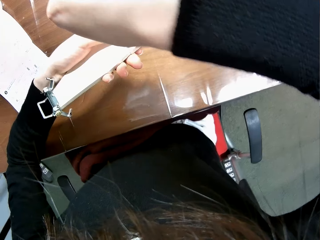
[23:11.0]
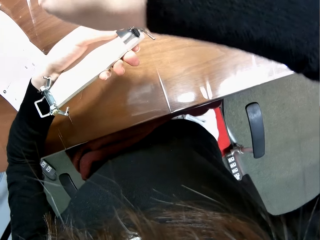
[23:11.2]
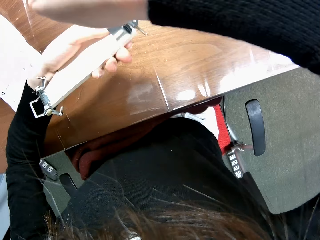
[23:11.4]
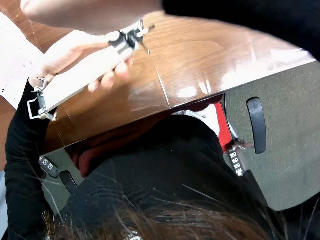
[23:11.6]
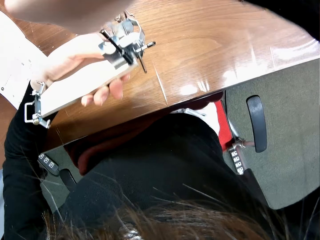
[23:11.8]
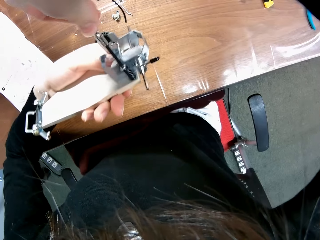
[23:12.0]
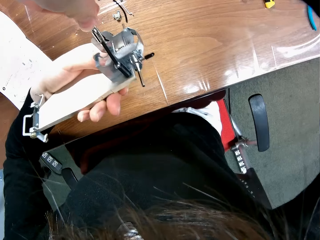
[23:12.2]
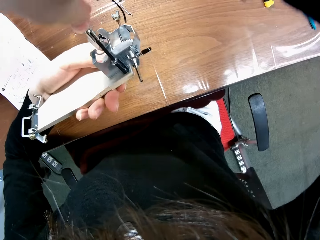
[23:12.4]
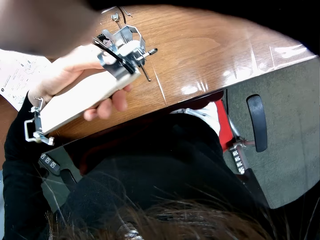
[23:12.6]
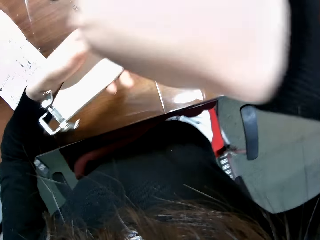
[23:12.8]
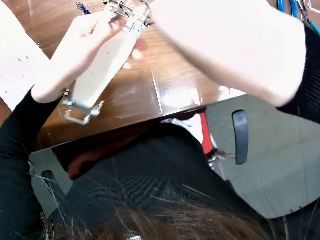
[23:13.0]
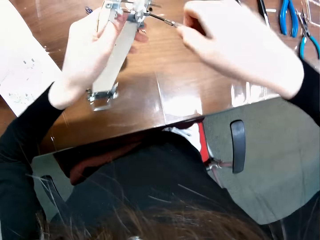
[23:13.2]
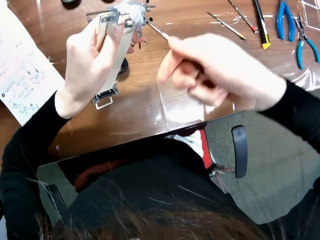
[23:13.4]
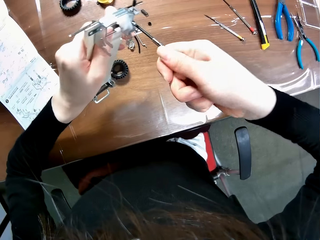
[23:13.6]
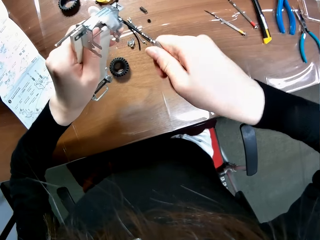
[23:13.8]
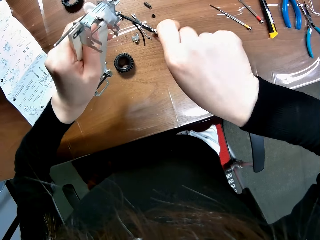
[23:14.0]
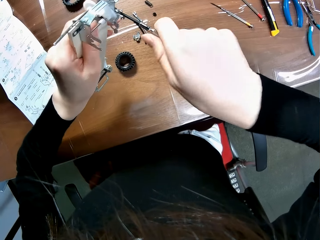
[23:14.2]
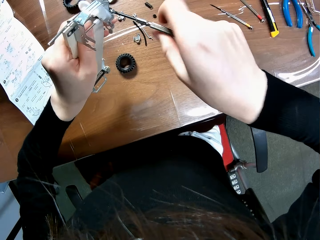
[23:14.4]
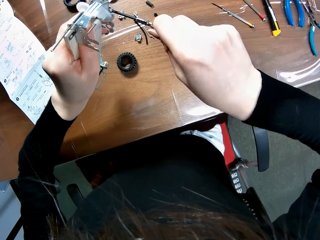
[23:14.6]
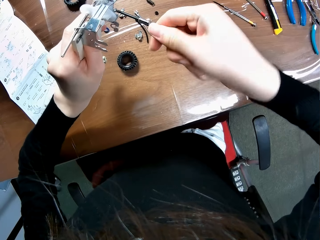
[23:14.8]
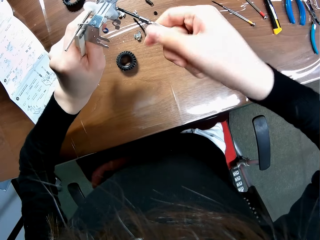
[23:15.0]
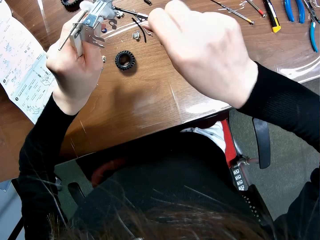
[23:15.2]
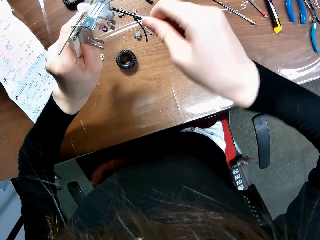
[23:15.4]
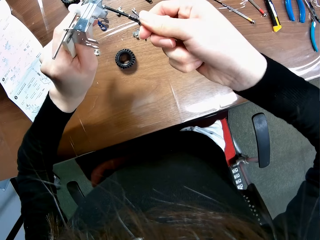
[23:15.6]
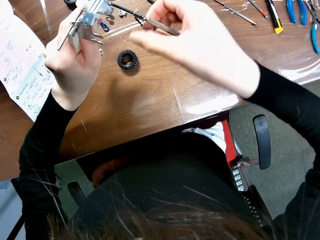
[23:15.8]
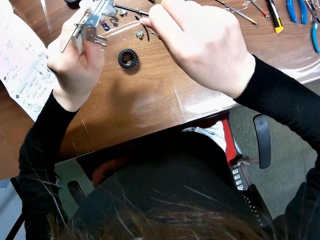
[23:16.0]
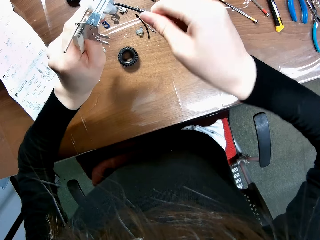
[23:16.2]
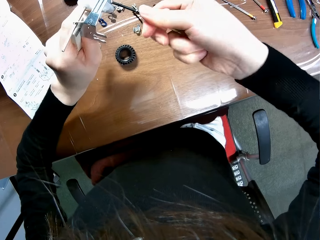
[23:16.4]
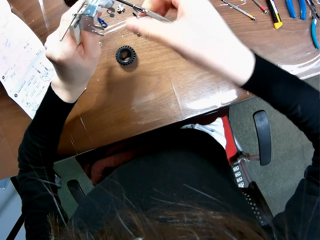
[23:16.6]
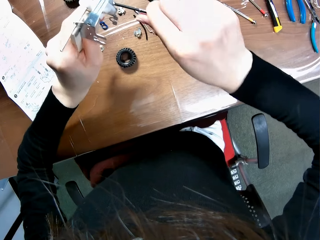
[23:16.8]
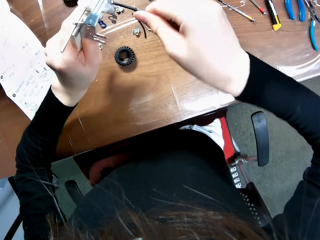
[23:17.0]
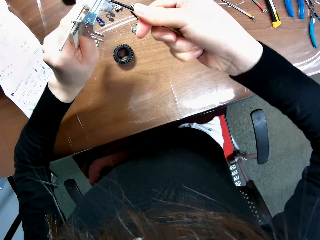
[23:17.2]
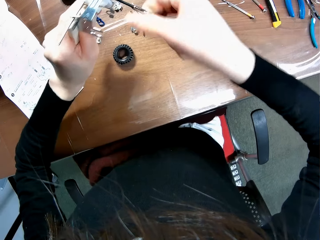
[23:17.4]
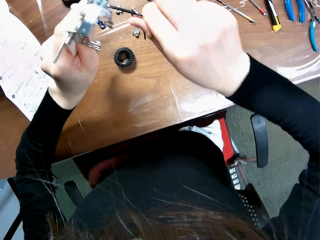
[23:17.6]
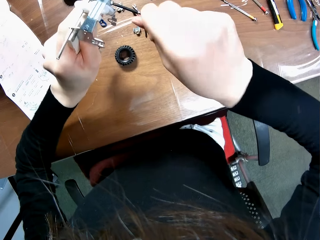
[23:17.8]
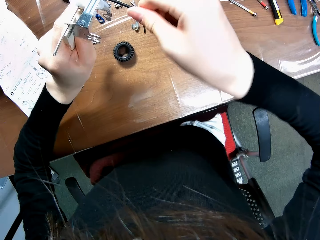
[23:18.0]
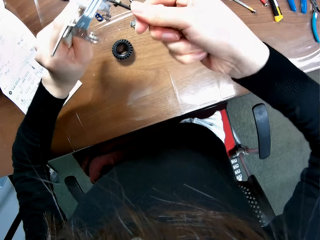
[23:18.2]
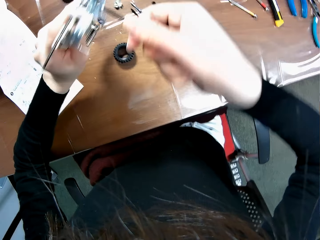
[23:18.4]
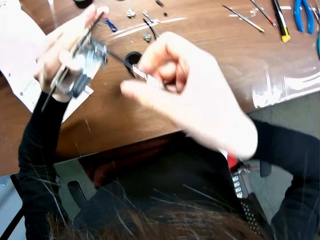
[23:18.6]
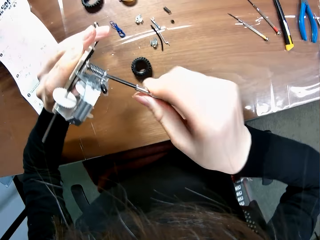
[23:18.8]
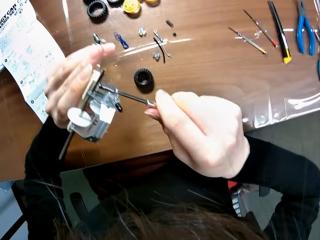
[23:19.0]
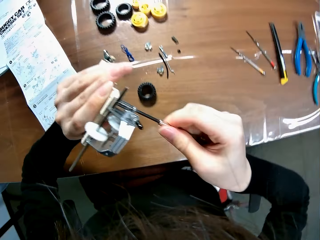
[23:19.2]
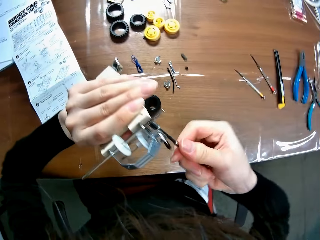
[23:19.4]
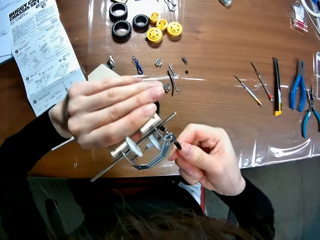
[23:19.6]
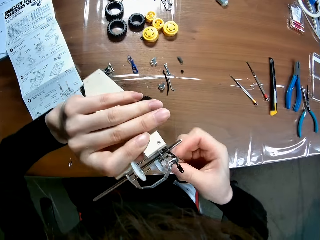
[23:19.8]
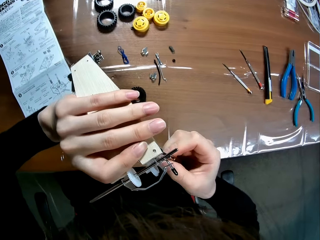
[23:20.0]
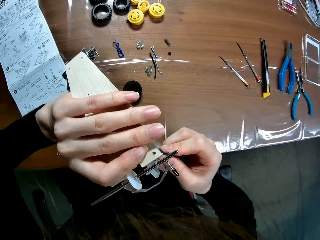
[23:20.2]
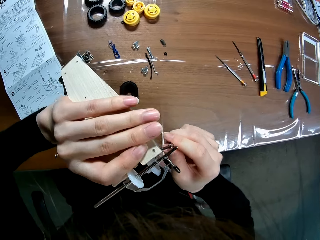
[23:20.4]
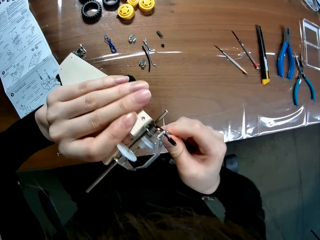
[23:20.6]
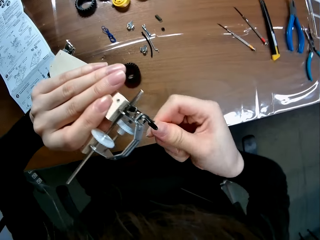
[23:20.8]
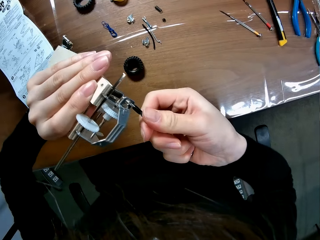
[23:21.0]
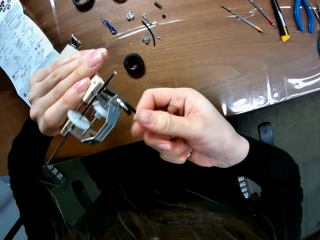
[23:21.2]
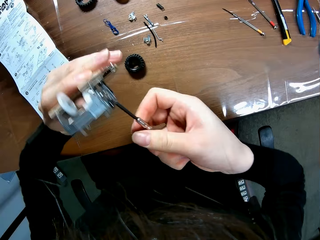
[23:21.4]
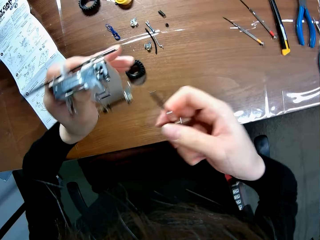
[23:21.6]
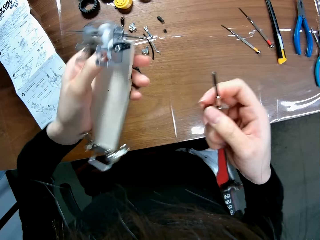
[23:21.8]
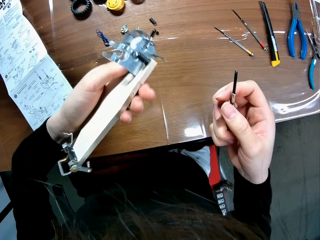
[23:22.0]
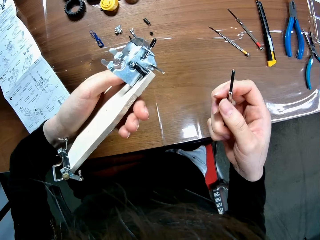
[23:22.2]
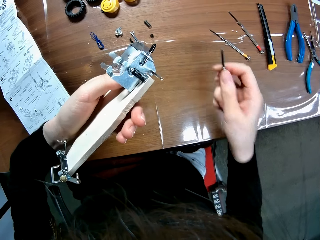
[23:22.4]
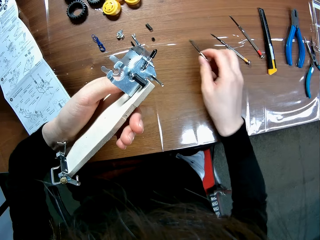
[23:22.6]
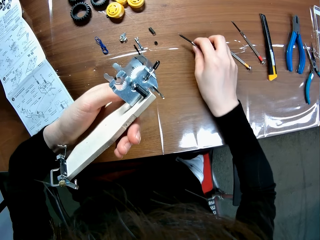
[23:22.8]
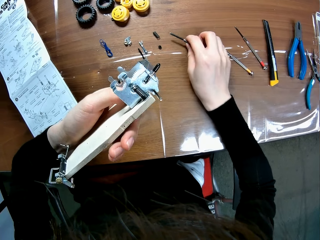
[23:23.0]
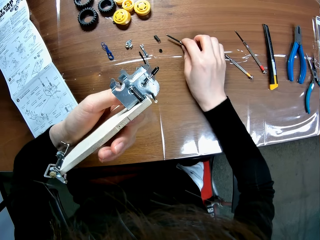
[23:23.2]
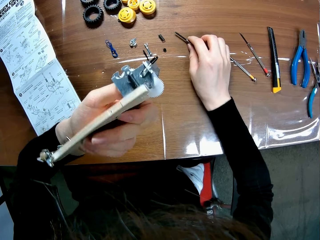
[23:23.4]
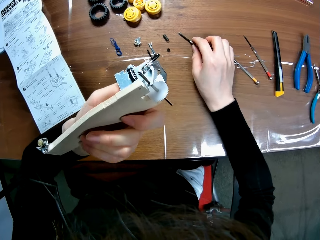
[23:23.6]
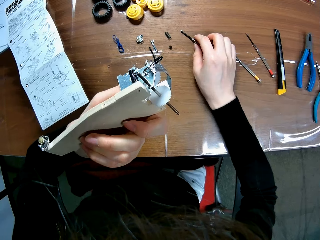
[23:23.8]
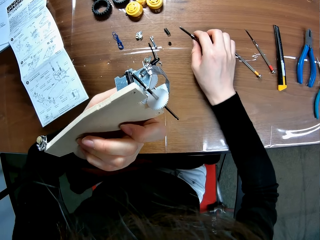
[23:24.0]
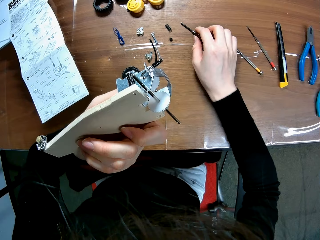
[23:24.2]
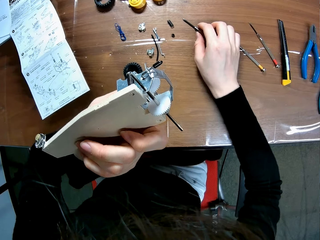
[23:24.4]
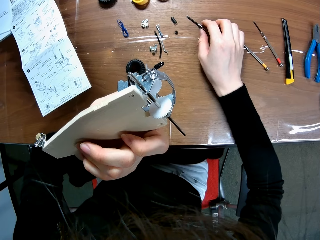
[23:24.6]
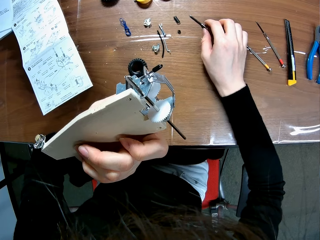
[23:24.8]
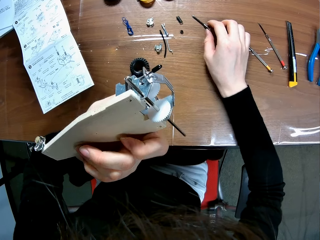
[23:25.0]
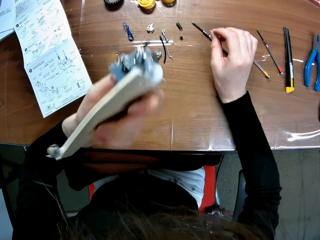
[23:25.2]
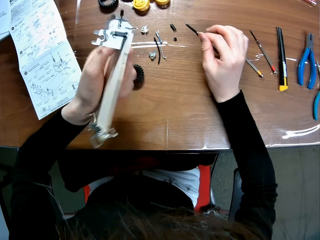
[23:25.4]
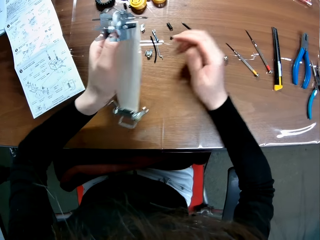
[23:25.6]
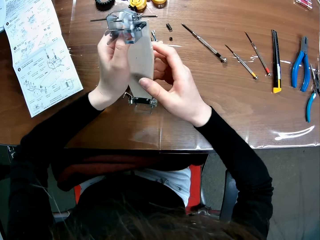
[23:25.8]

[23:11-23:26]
The camera wearer moves the chassis. They turn the chassis. They turn the chassis repeatedly. They put the screwdriver on the table. They turn the chassis.

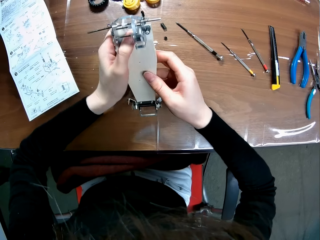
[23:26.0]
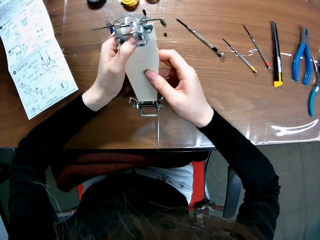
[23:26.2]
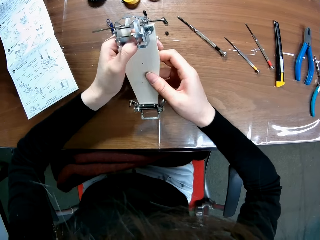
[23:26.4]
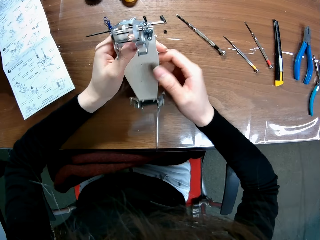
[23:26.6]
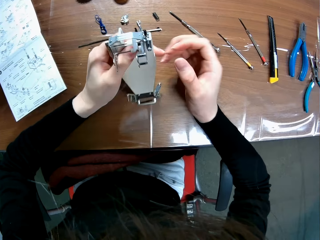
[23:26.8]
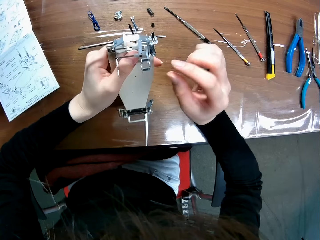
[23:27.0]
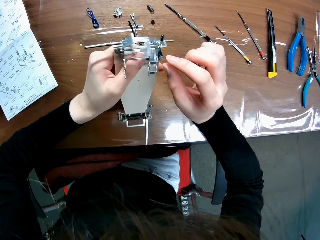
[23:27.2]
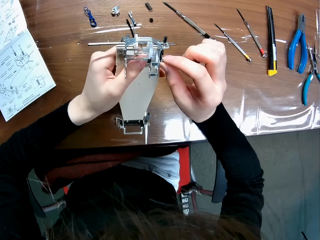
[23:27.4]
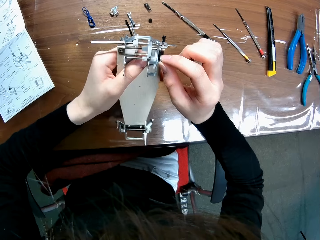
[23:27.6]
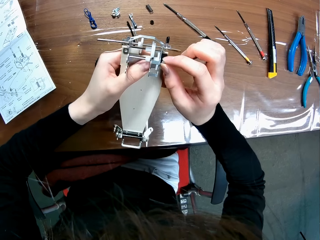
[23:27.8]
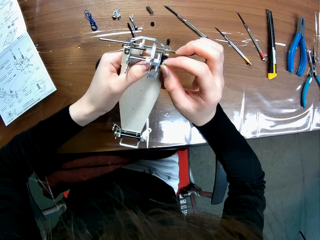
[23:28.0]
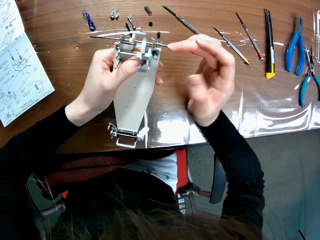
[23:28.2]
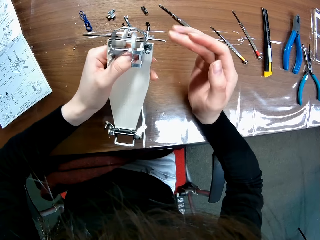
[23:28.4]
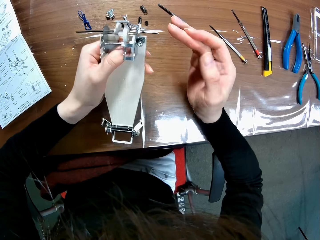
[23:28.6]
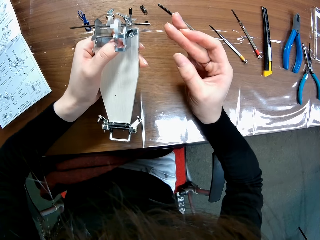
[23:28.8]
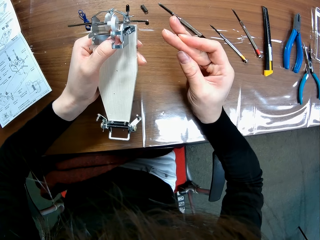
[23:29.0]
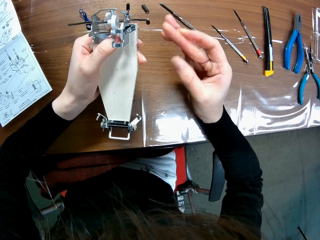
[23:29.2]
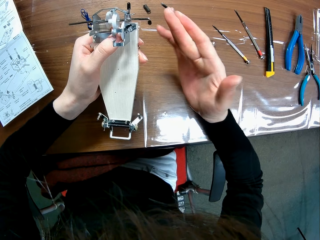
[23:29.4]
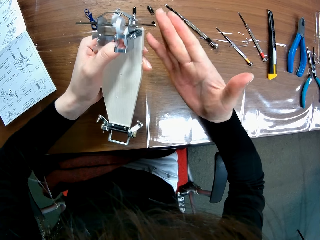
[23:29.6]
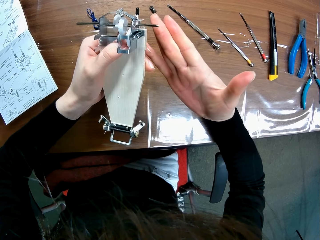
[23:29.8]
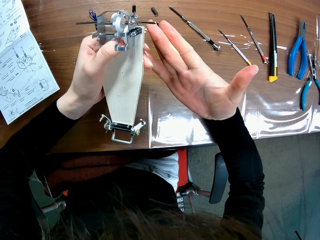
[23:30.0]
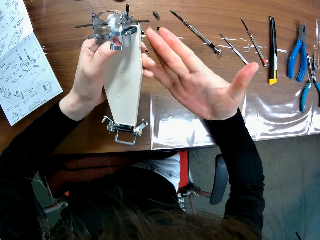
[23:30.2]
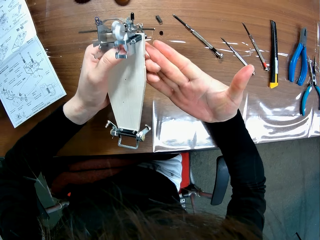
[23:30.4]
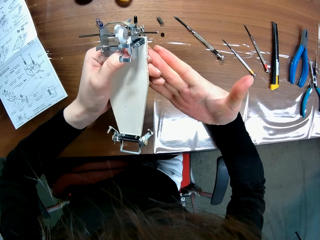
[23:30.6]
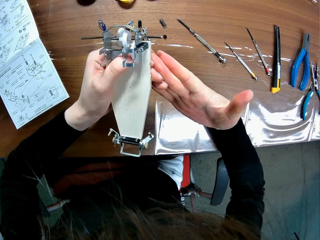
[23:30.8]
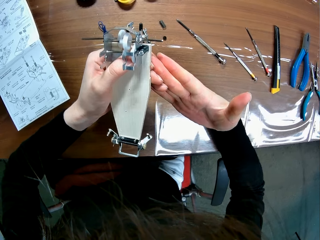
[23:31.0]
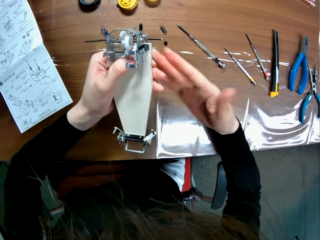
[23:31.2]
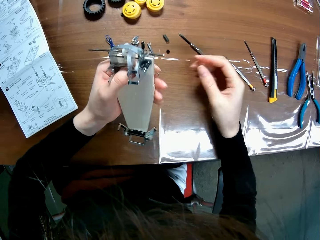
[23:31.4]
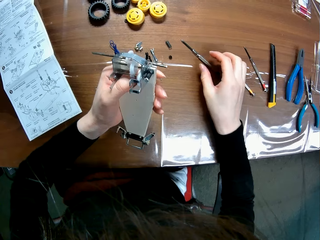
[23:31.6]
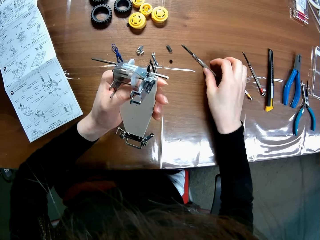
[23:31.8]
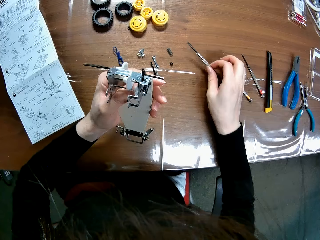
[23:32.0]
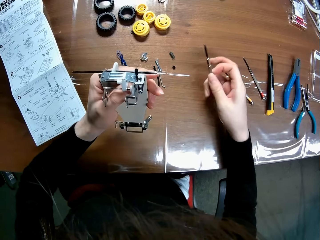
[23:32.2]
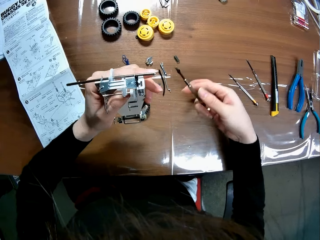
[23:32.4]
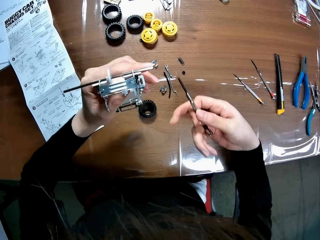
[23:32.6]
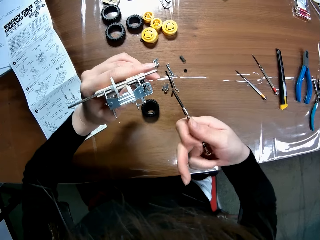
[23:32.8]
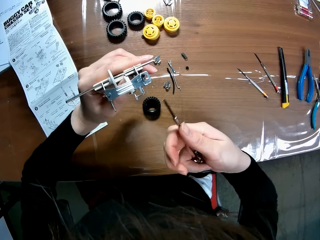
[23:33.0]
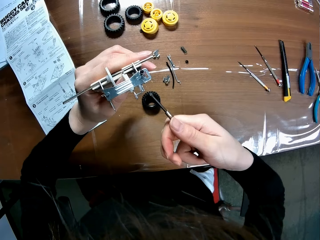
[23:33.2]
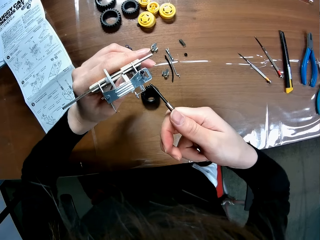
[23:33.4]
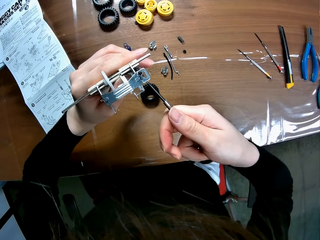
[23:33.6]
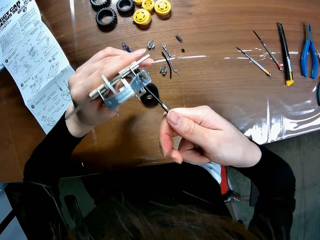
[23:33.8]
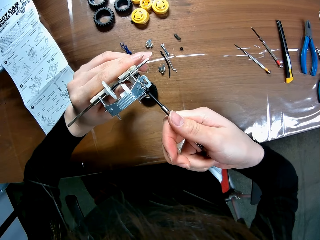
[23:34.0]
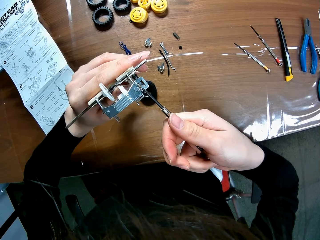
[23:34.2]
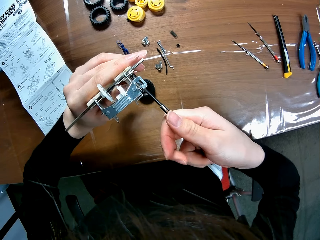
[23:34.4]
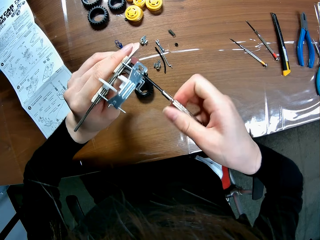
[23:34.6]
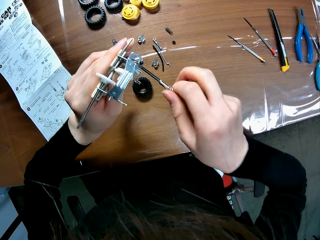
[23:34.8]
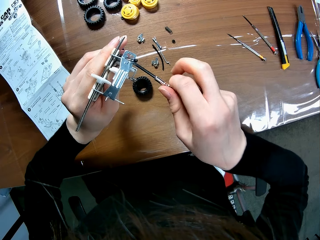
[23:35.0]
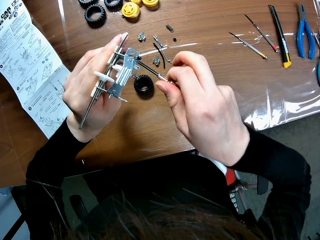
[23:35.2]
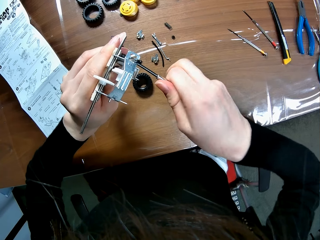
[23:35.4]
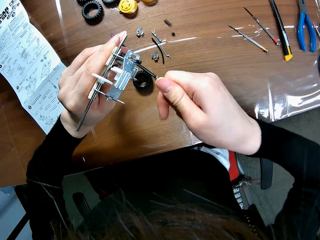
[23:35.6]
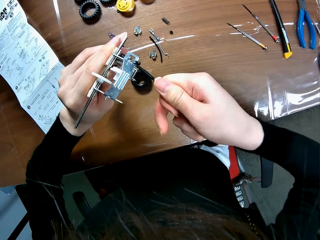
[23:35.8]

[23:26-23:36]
The camera wearer holds the chassis with the other hand. They press the screw. They adjust the screw. They remove a hand from the chassis, move the fingers, and hold the other hand. They pick up the screwdriver. They turn the chassis. They drive in the screw with the screwdriver.
